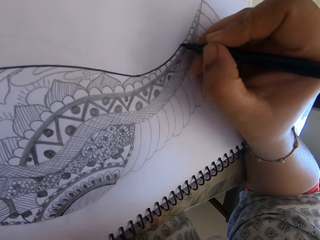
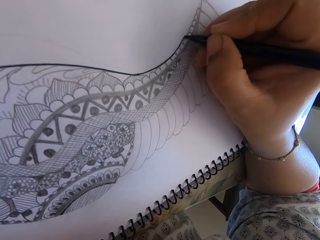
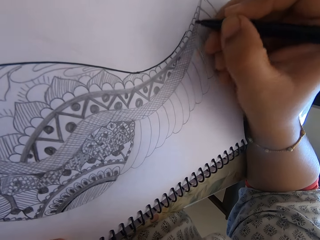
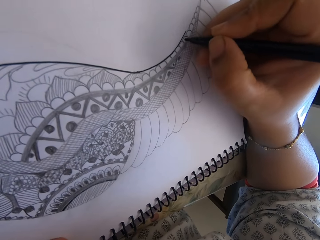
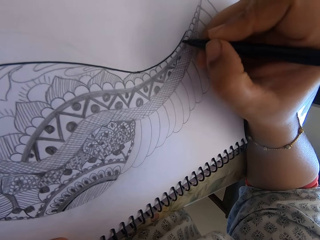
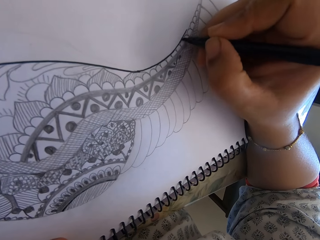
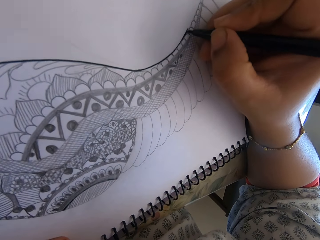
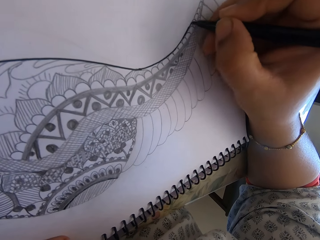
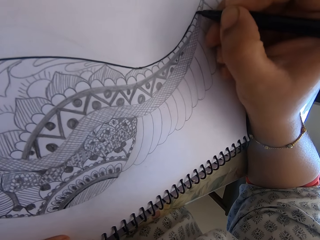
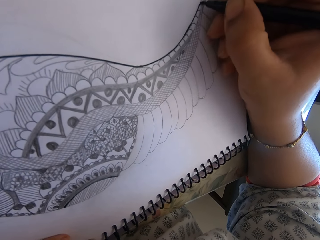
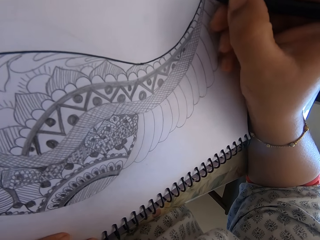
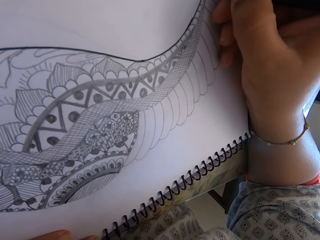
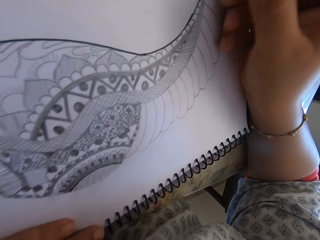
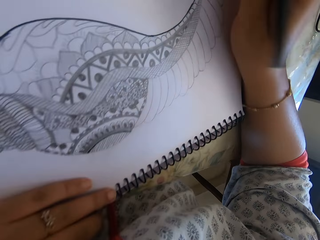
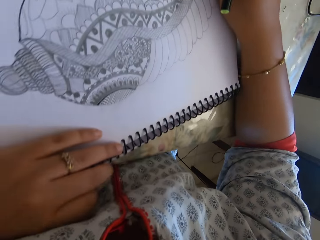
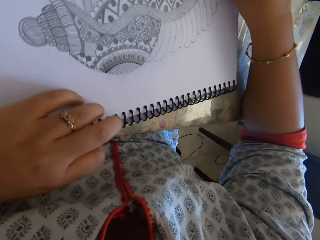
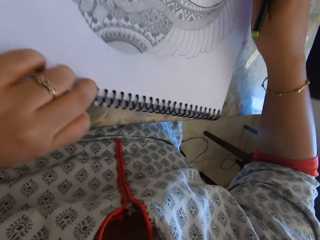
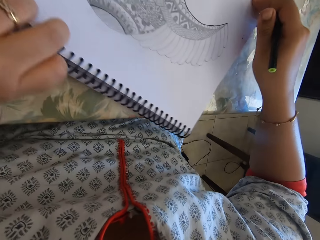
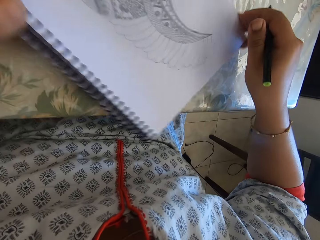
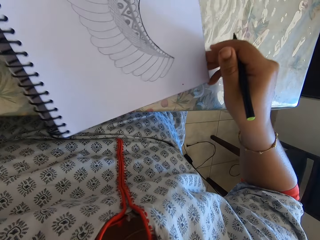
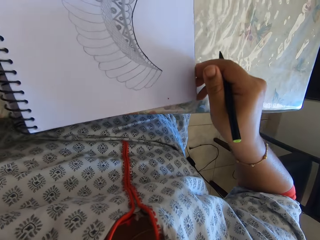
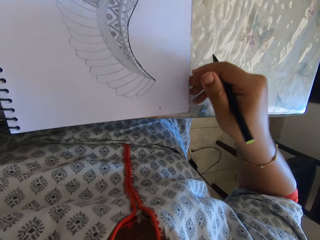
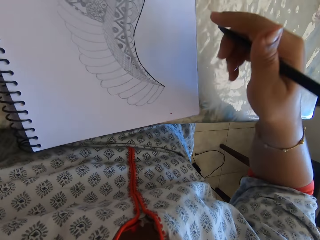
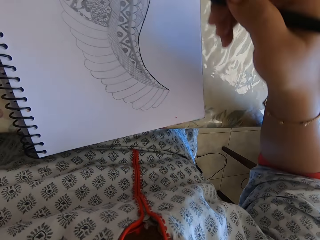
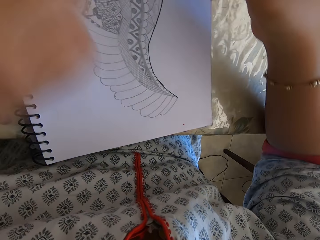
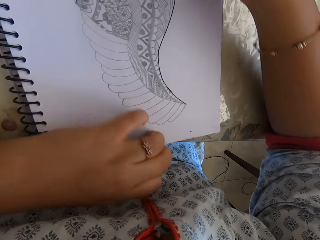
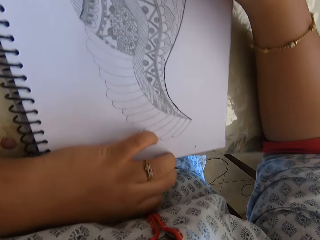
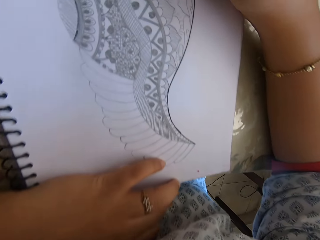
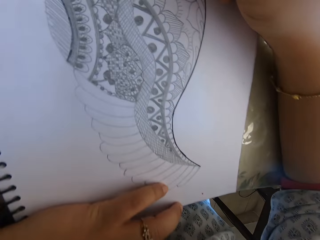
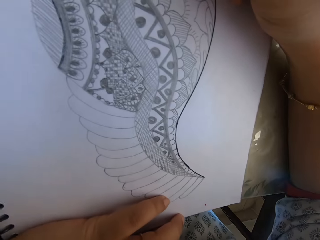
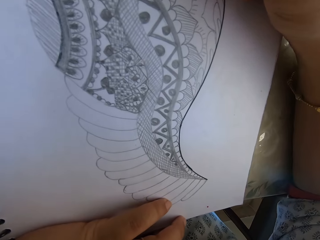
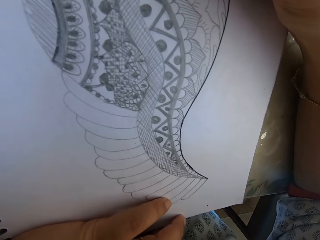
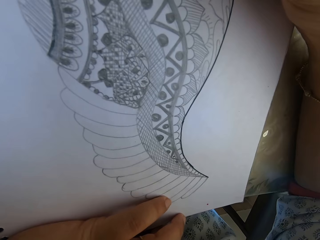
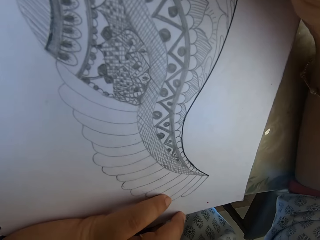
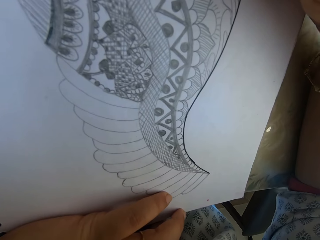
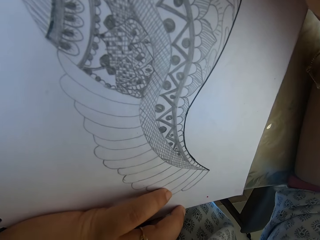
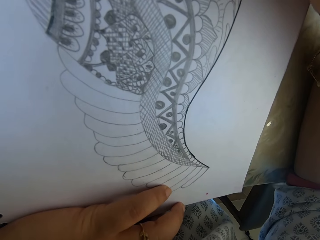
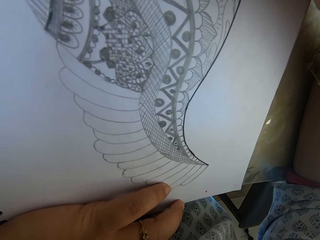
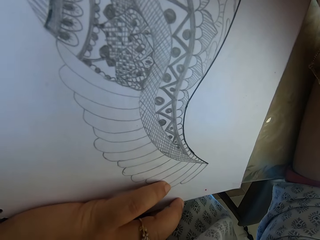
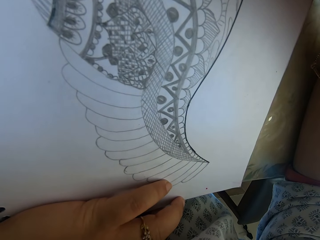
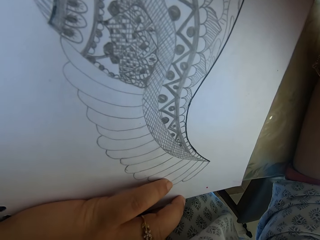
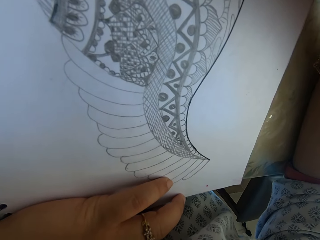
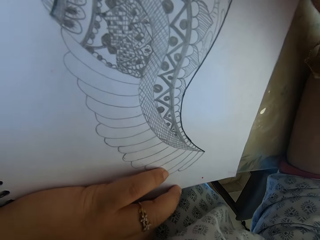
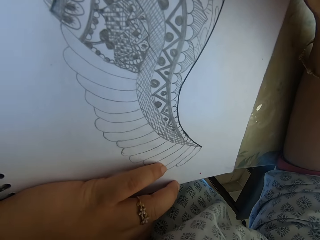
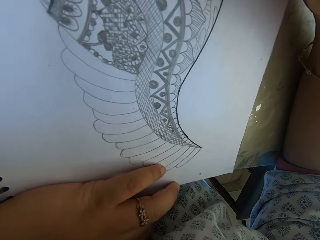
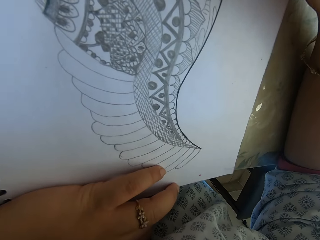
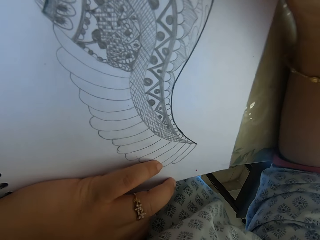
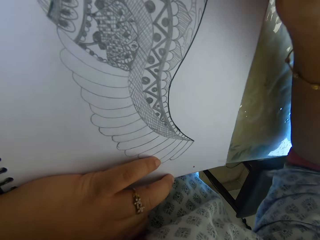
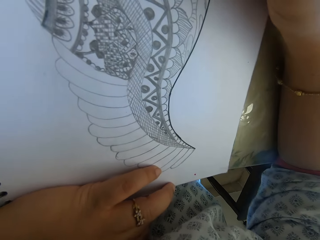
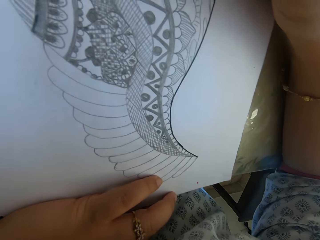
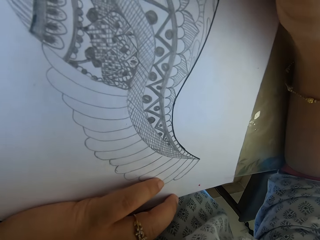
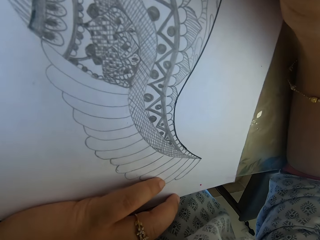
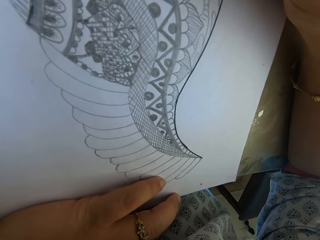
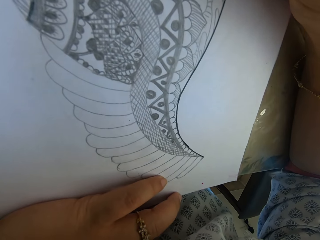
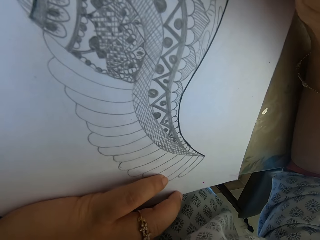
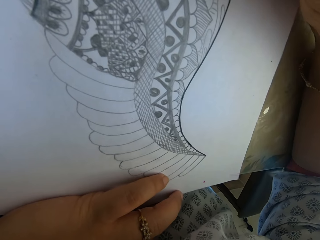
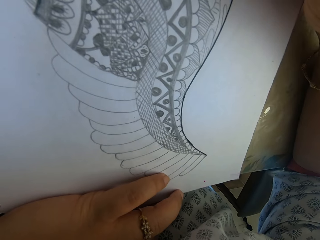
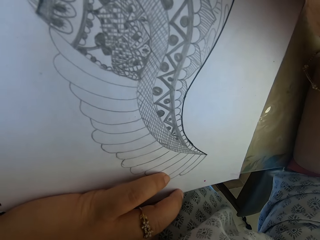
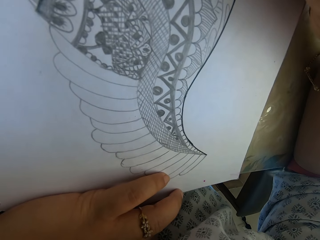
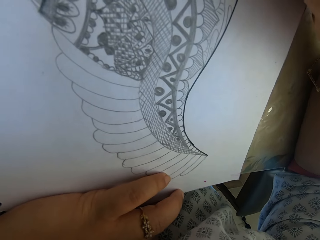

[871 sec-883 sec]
The camera wearer turns the notebook. They draw with a pen on the notebook.

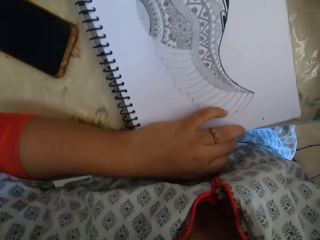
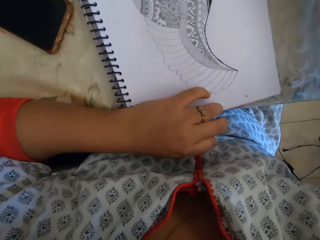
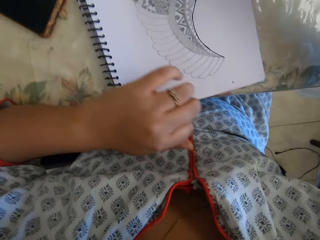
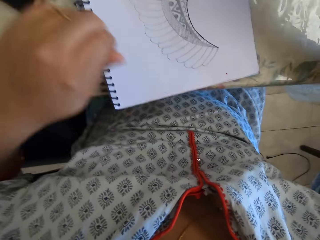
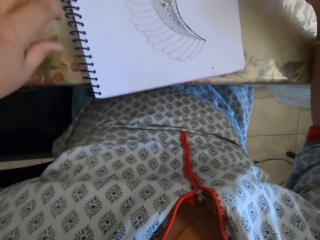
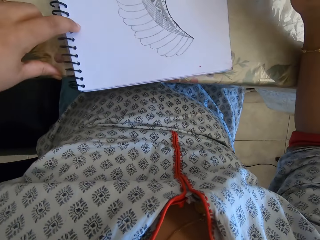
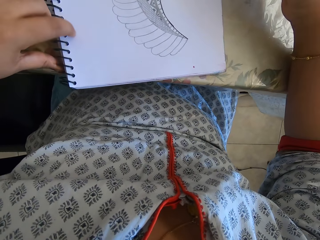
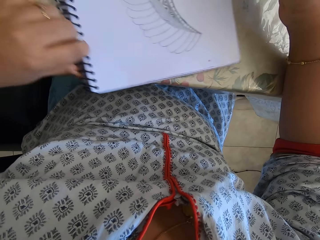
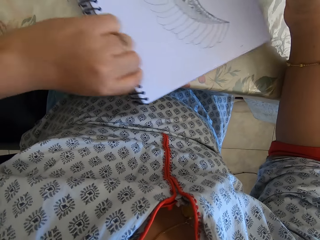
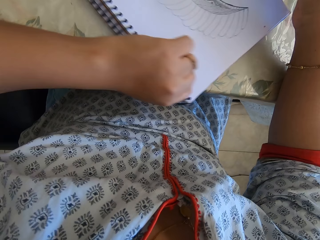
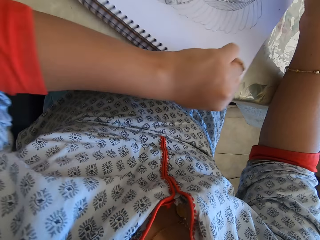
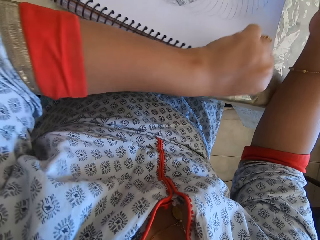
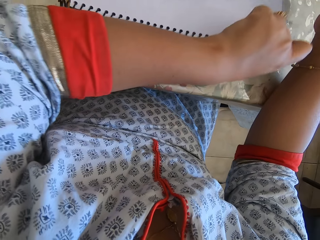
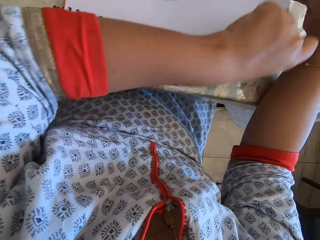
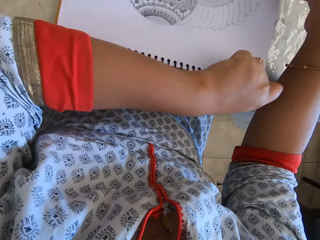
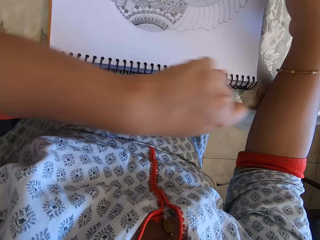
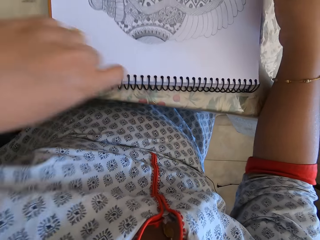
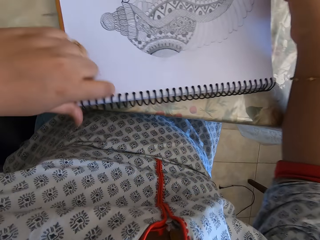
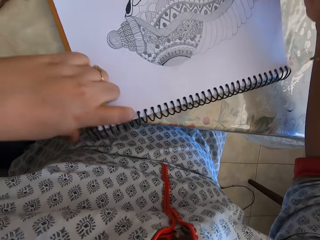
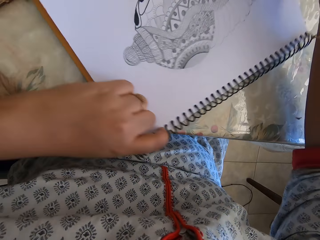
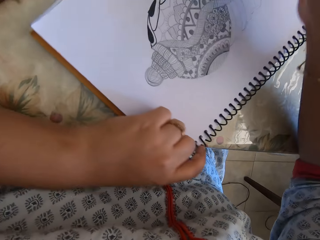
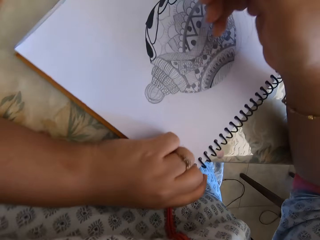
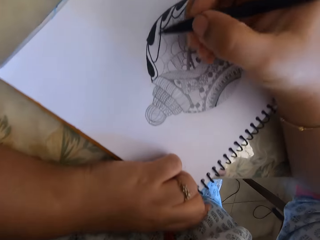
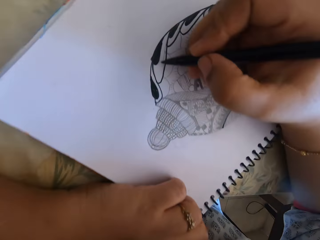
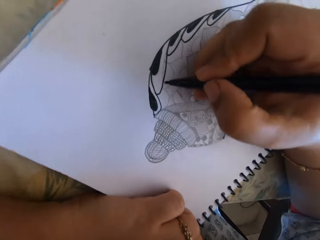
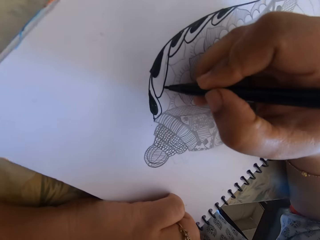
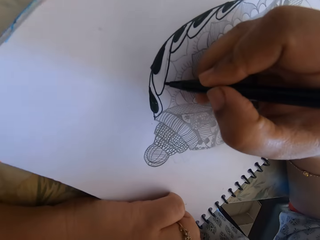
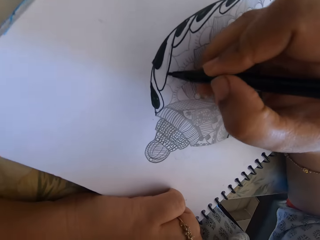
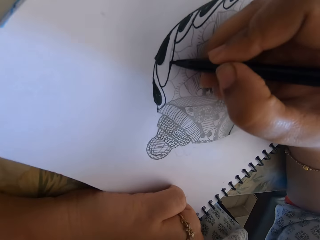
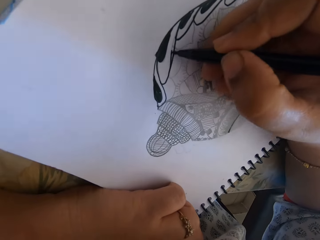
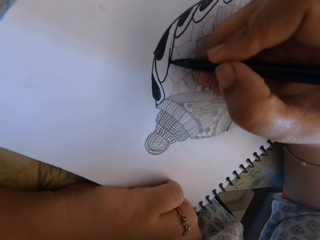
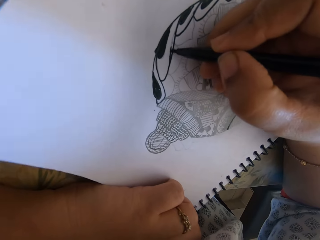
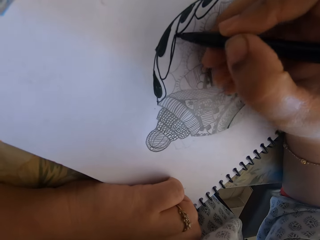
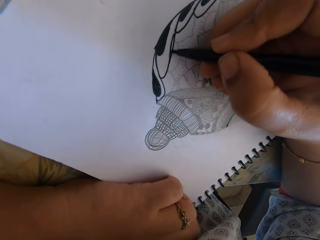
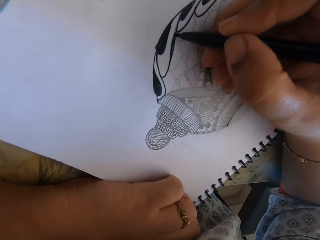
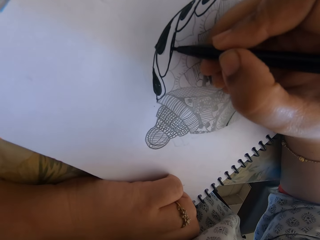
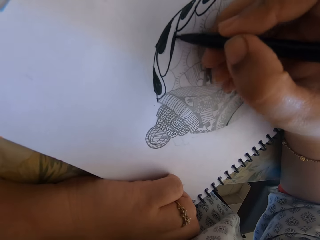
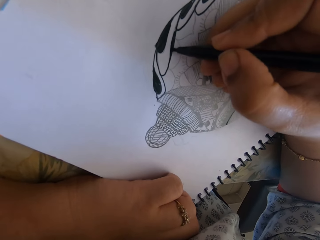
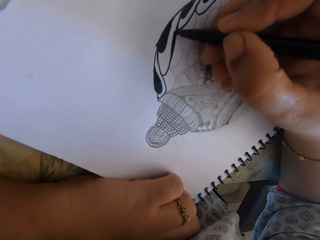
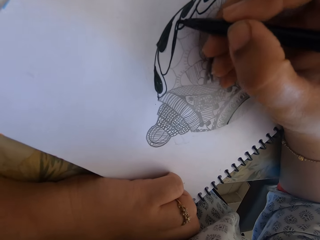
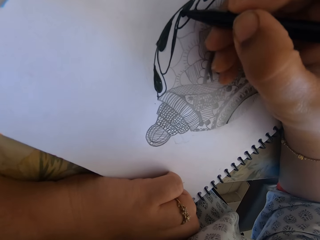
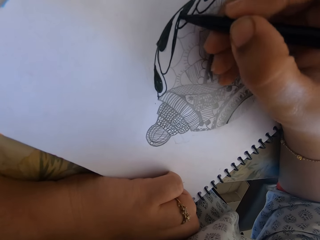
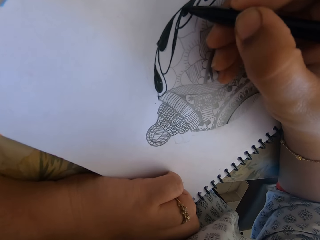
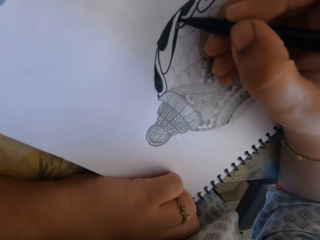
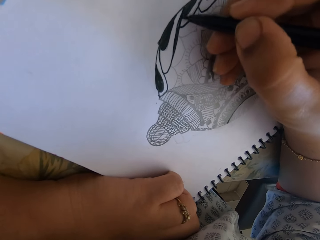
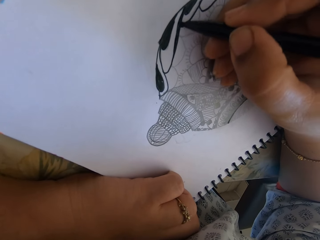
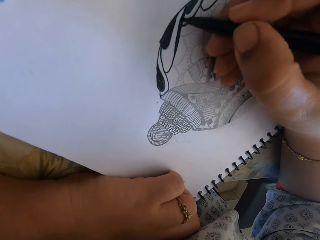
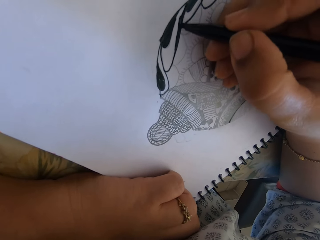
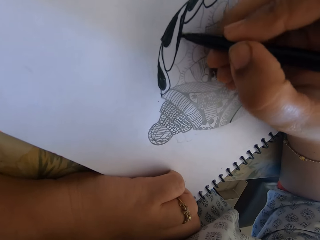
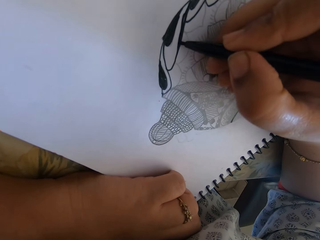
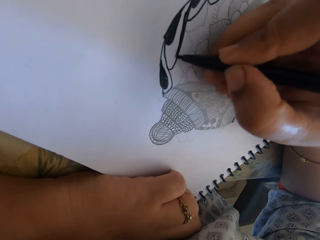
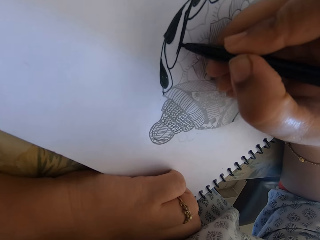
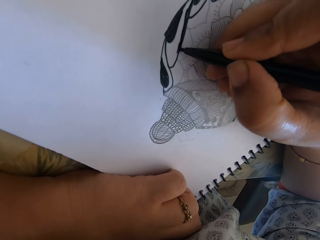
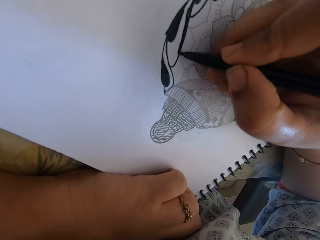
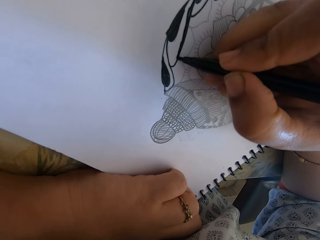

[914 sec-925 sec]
The camera wearer turns the notebook. They draw with a pen on the notebook.
